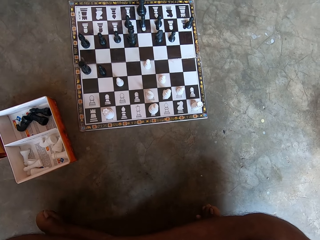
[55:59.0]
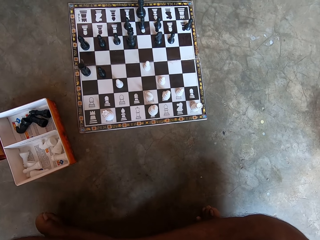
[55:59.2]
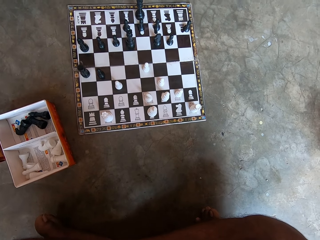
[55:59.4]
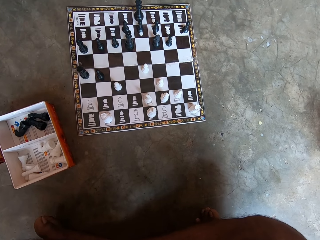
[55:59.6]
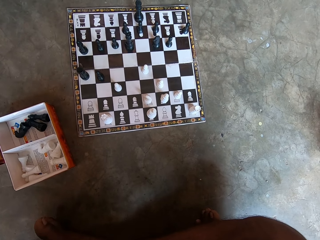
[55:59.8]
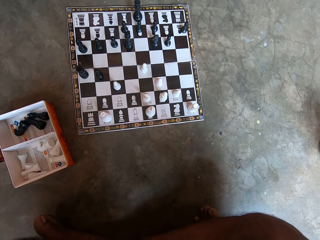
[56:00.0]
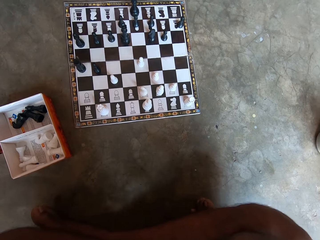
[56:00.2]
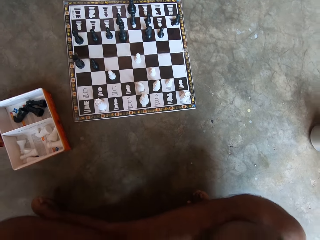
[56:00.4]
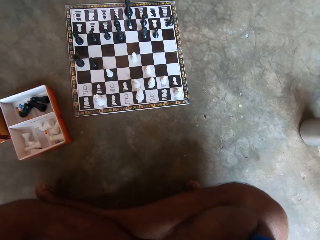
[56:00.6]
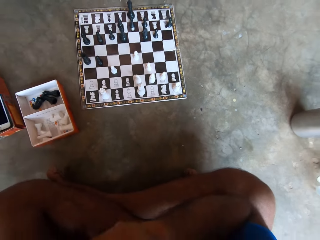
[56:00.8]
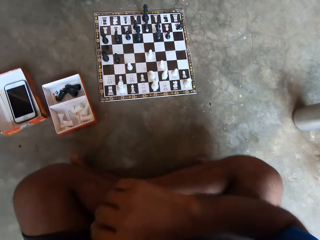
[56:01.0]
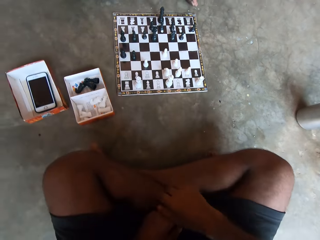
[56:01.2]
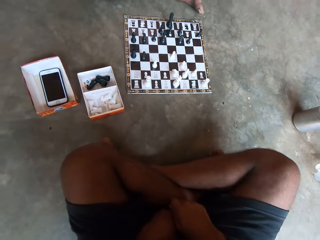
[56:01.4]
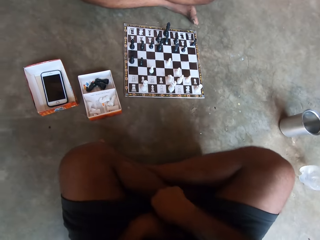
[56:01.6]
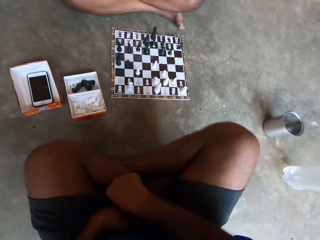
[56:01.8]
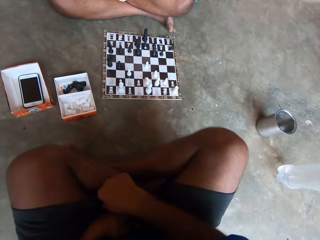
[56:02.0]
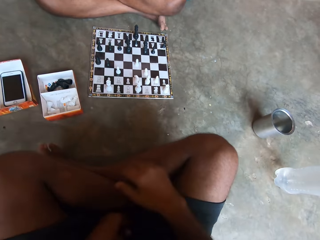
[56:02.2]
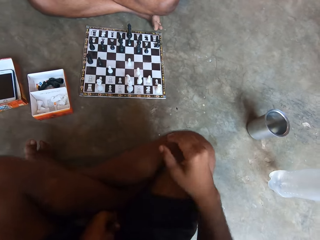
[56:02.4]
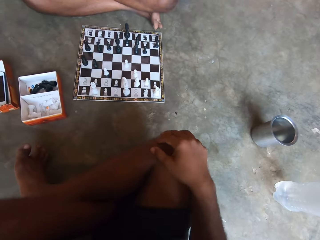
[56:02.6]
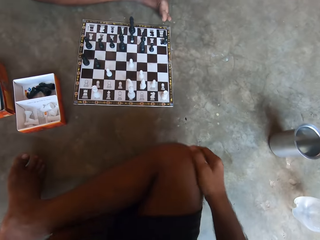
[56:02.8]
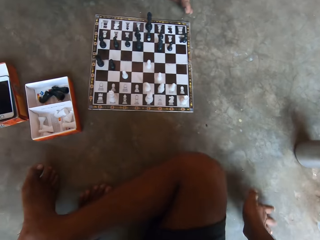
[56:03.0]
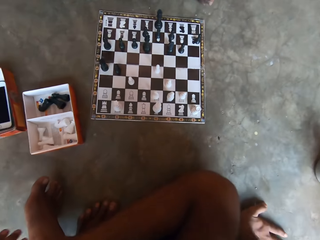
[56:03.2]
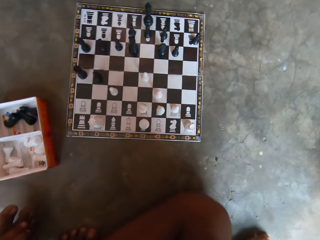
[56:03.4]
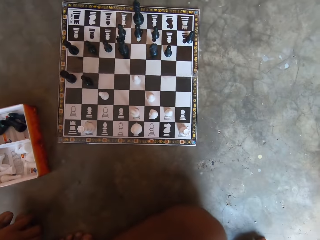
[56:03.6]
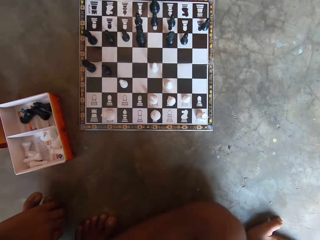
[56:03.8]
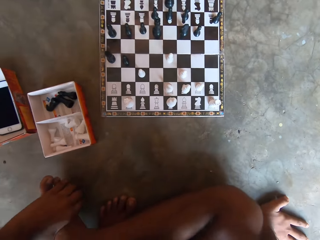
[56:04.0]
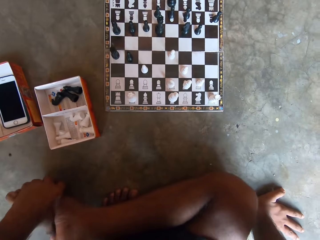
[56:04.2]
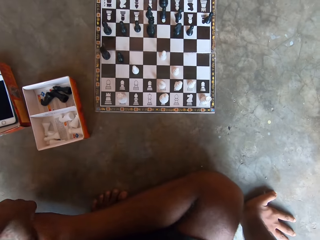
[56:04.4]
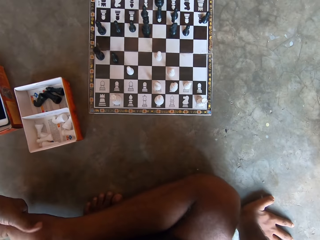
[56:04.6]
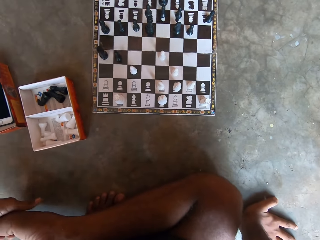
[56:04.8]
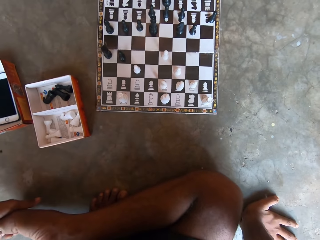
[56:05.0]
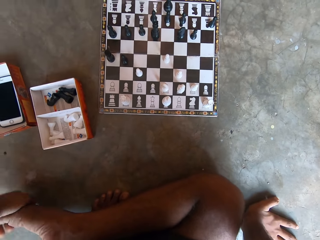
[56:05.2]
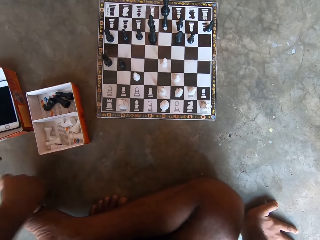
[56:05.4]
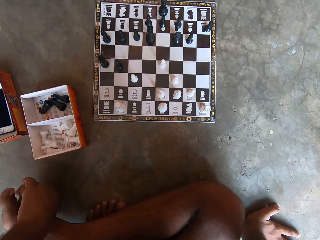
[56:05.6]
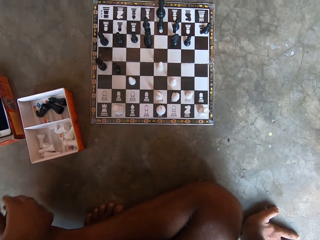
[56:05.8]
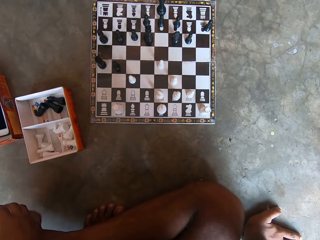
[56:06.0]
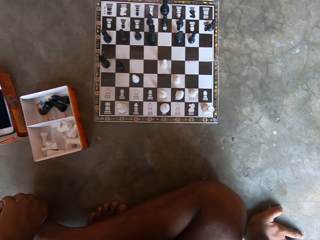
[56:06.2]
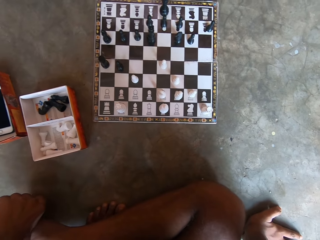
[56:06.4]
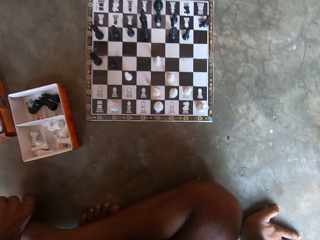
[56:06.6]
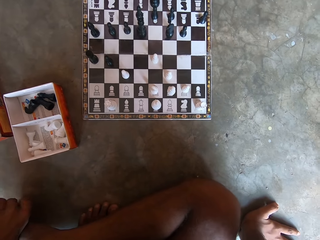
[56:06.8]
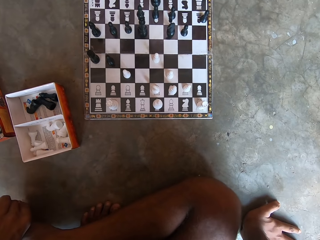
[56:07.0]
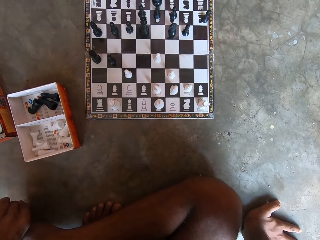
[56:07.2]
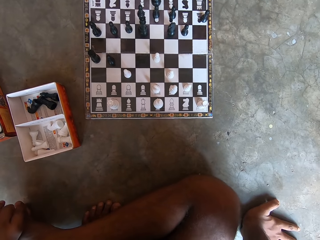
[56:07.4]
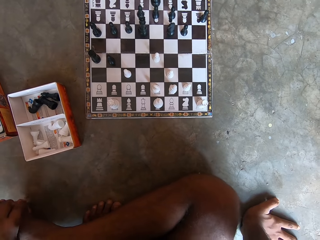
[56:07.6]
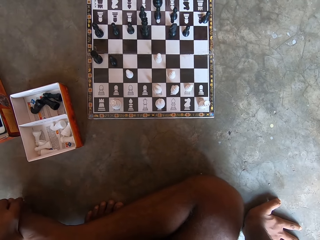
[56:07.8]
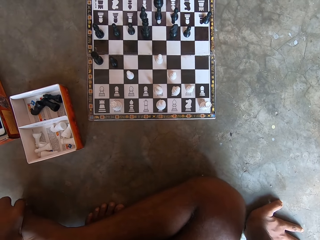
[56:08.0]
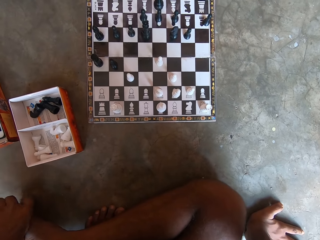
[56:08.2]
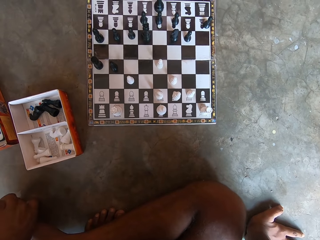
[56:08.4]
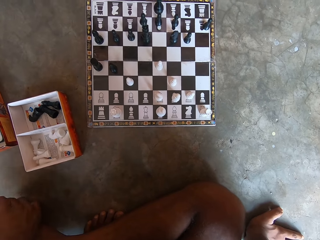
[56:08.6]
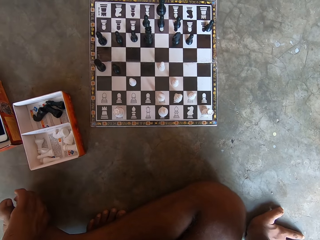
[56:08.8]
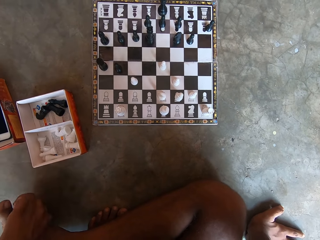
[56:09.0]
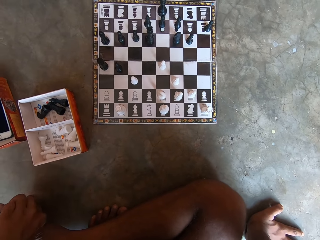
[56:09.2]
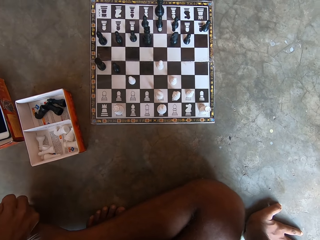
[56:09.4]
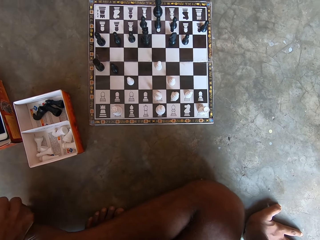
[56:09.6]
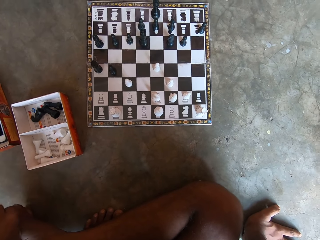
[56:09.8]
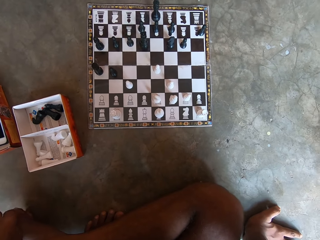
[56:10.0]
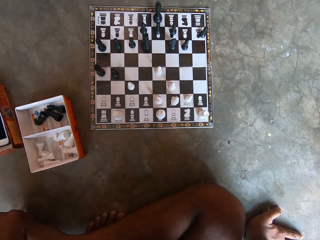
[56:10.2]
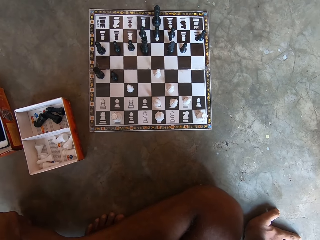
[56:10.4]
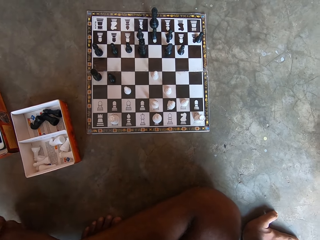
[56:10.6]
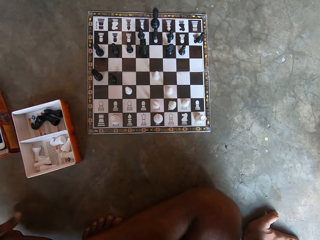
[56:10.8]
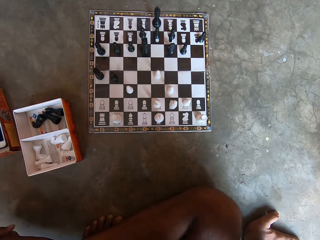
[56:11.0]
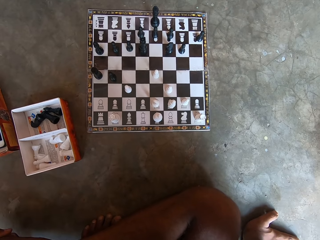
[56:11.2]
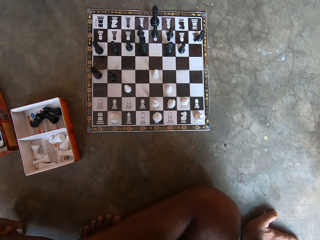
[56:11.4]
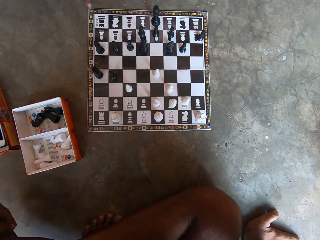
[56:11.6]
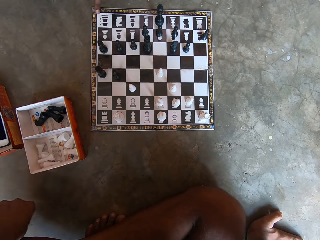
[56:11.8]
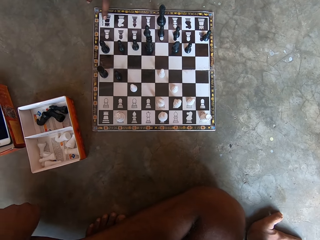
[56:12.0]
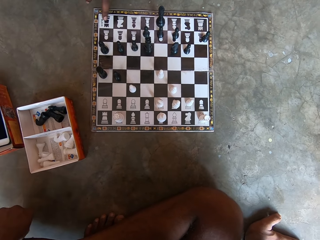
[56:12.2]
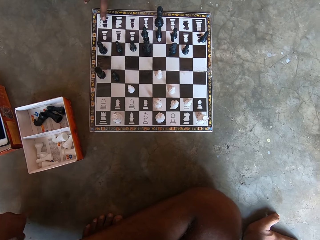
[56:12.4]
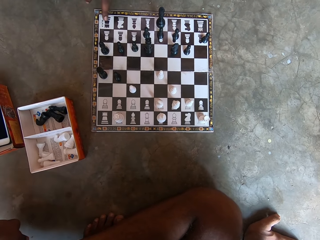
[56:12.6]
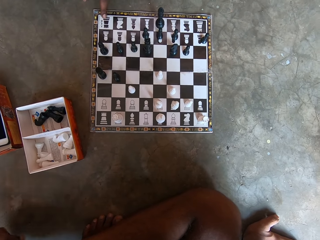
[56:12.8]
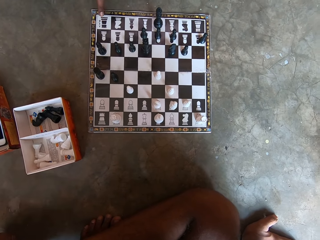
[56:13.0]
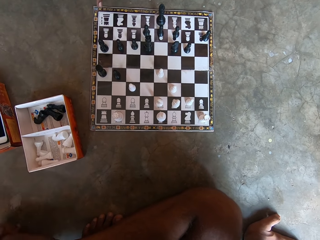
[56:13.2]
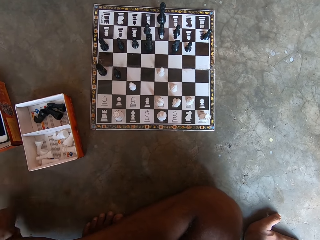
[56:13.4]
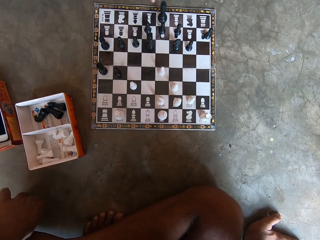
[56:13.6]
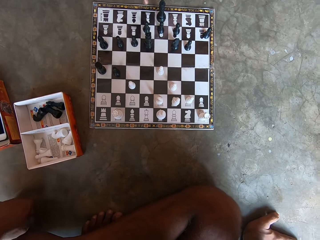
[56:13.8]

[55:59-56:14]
The camera wearer adjusts his sitting position, his body and his legs. He looks at a chess board. He rubs his left foot with his left hand.

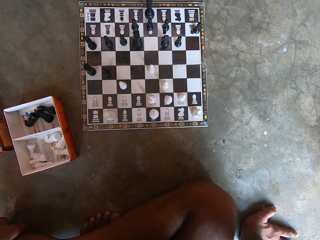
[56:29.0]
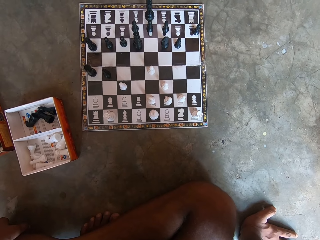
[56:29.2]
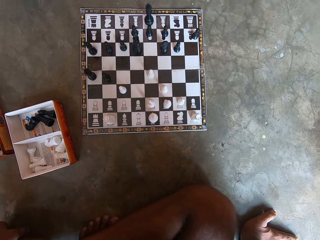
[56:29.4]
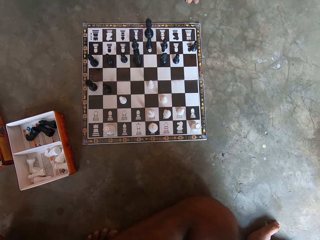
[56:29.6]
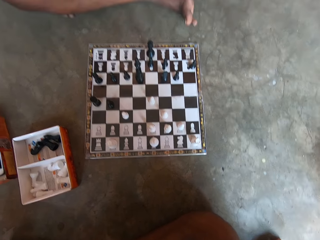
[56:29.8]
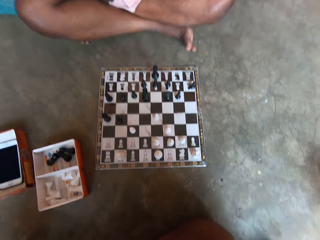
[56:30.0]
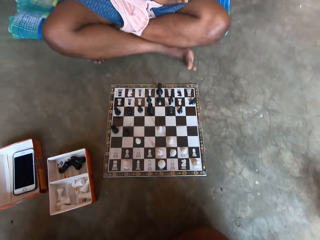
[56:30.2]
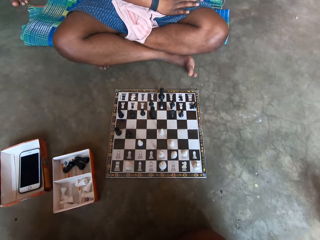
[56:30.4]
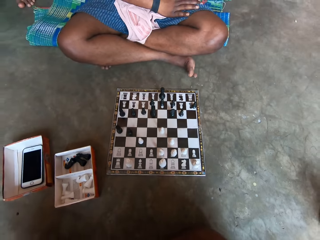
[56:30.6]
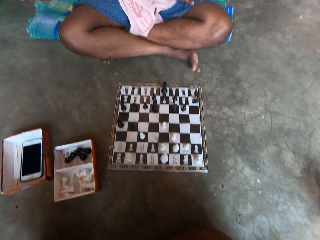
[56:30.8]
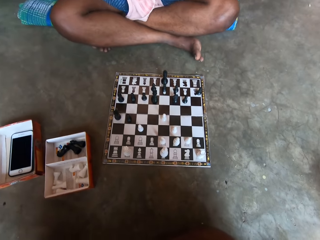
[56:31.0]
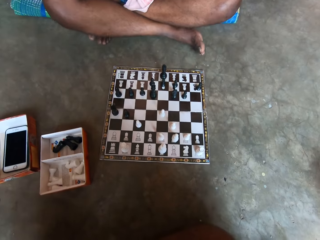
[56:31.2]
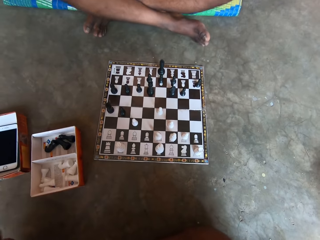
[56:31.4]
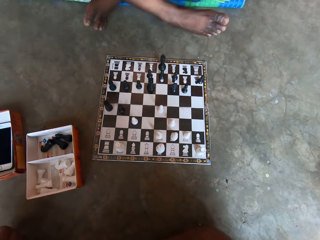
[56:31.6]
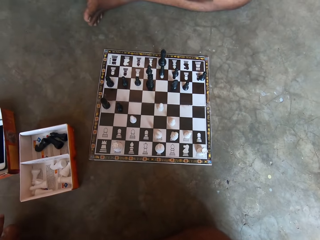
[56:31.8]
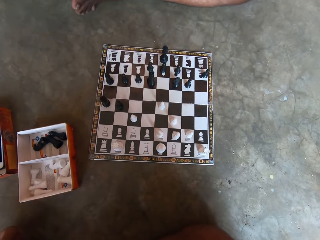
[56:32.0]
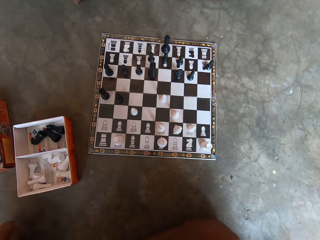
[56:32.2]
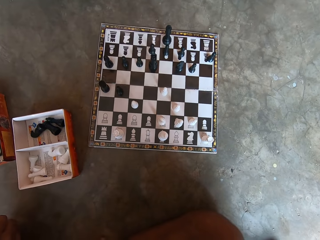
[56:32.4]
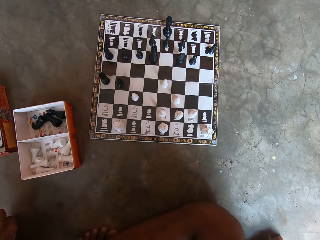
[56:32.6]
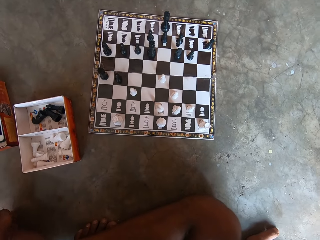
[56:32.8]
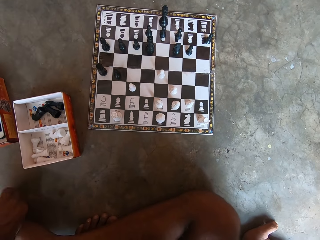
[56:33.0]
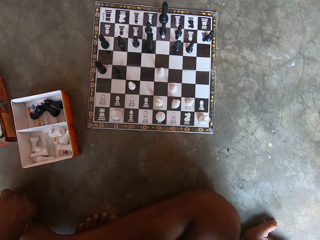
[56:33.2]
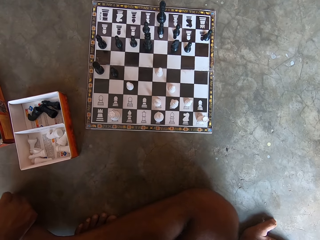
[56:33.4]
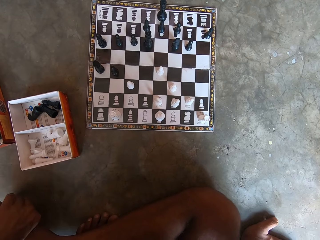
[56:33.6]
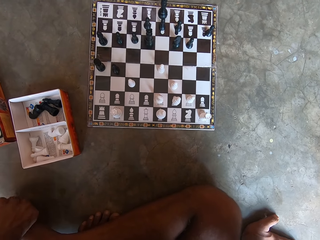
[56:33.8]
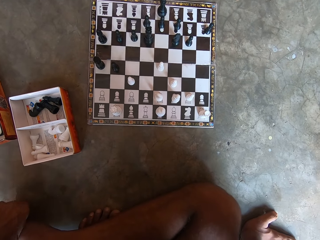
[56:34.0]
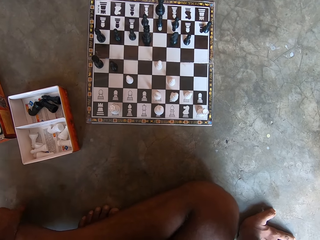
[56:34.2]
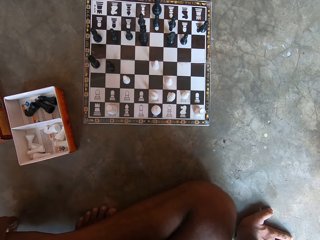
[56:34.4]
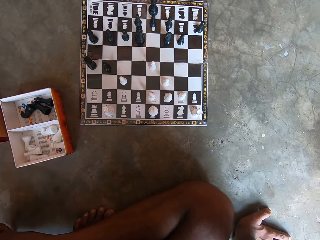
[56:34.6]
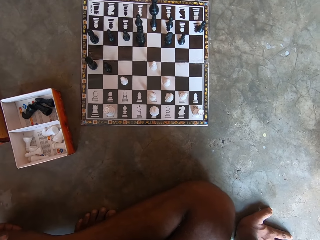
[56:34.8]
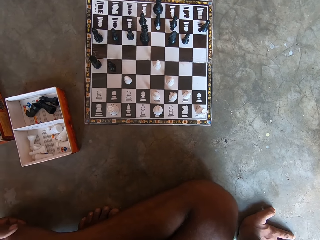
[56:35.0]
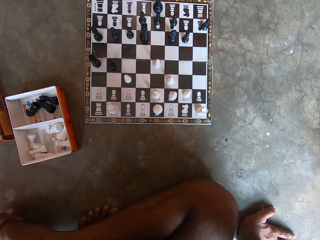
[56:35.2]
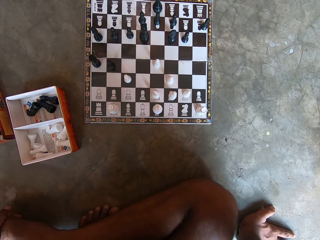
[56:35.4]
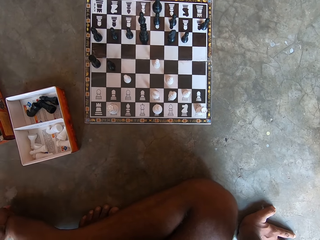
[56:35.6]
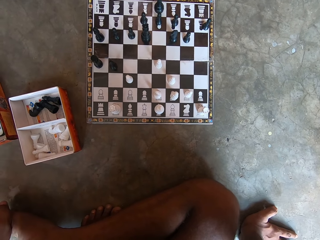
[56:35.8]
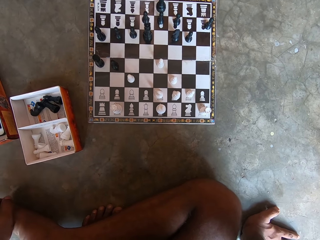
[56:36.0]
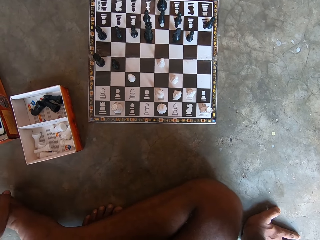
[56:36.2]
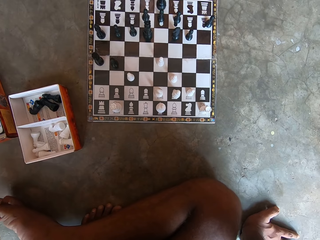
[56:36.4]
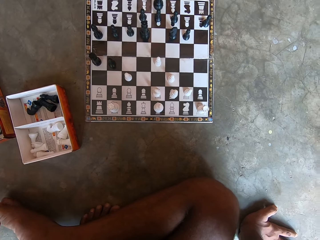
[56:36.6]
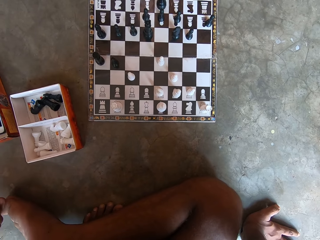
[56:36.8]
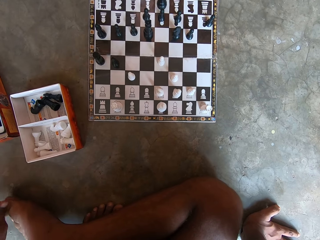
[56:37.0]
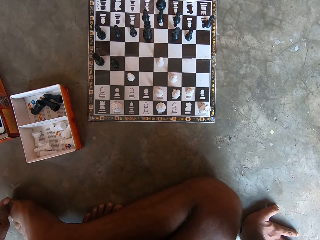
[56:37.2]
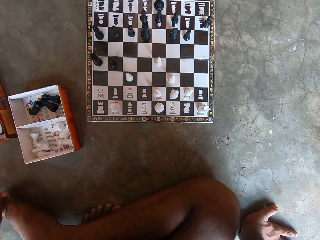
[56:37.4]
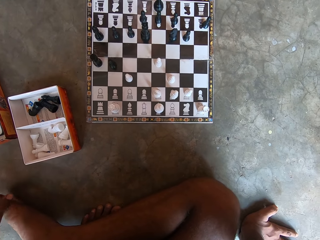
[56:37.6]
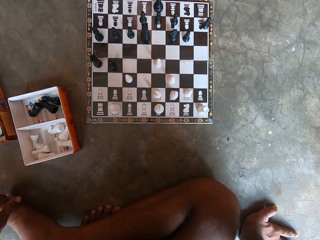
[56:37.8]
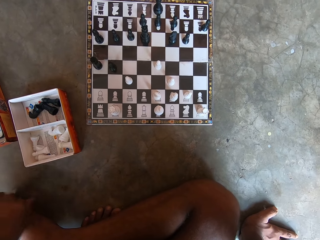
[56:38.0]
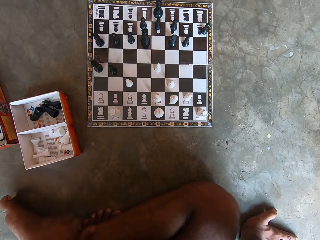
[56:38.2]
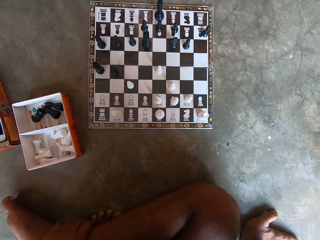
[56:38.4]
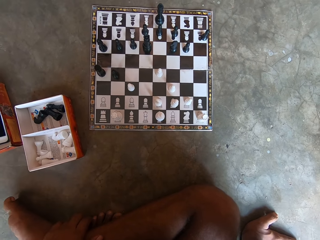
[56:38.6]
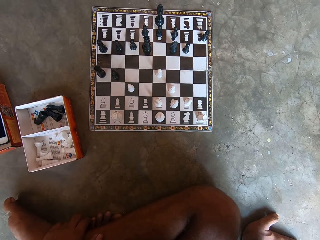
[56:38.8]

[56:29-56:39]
The camera wearer looks at a man. They look at a chess board. They touch the floor.
